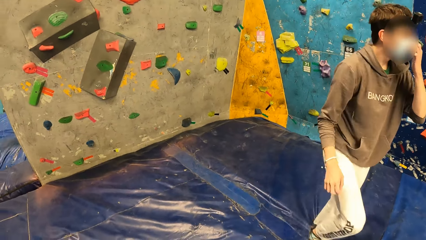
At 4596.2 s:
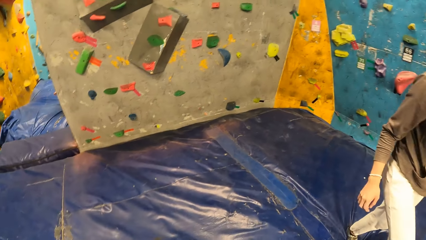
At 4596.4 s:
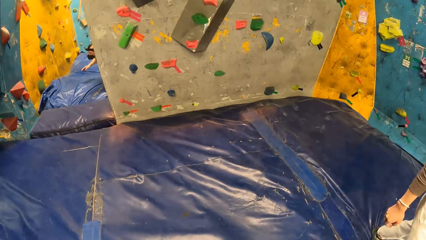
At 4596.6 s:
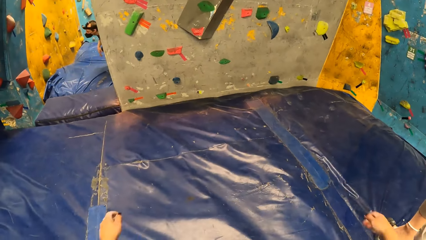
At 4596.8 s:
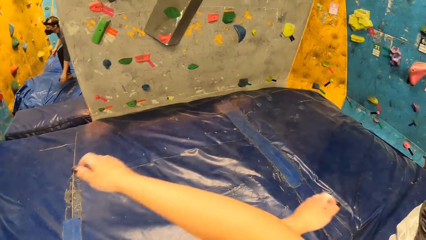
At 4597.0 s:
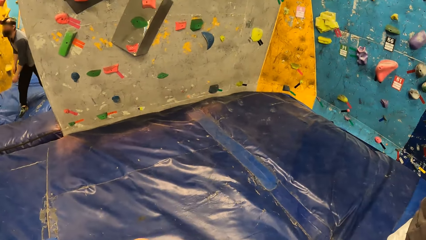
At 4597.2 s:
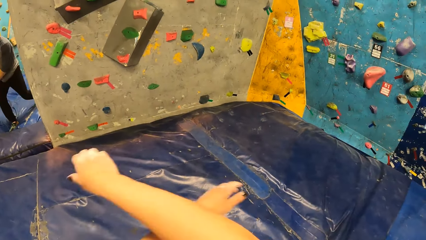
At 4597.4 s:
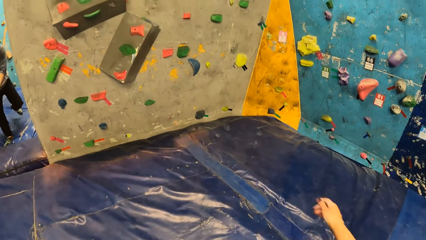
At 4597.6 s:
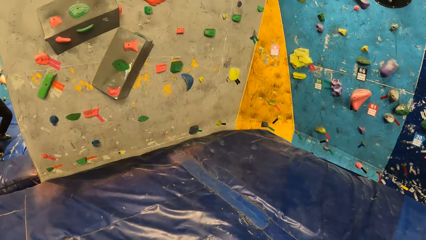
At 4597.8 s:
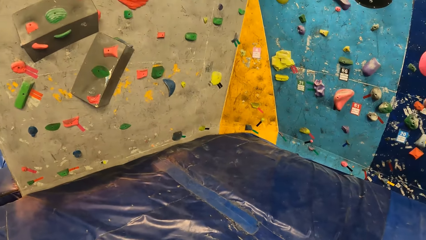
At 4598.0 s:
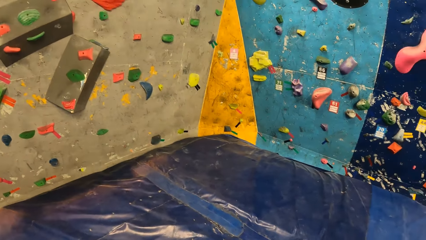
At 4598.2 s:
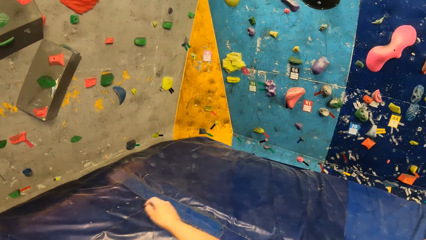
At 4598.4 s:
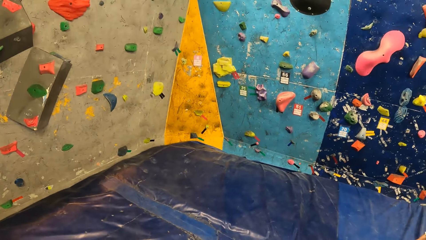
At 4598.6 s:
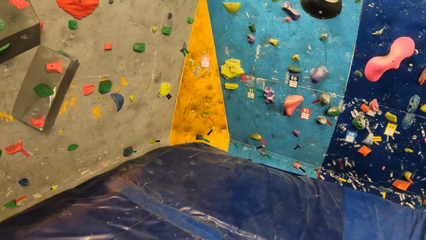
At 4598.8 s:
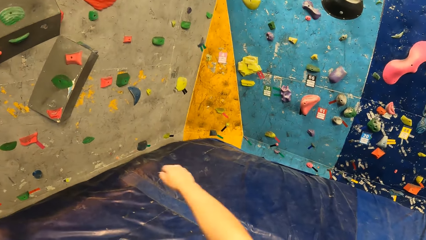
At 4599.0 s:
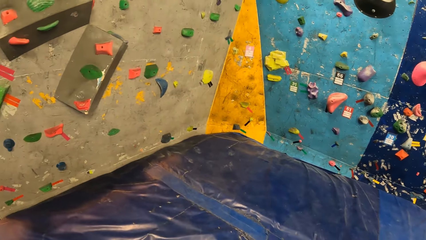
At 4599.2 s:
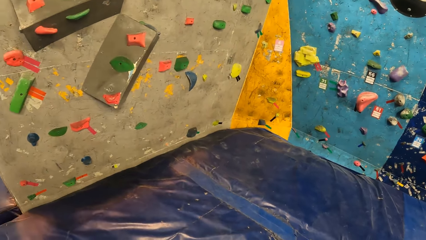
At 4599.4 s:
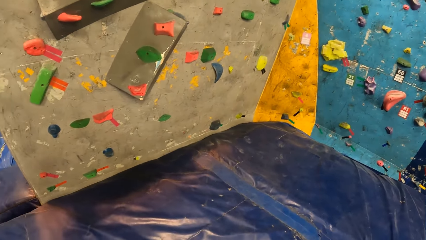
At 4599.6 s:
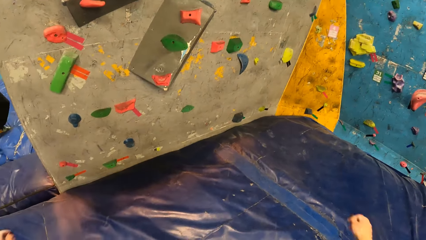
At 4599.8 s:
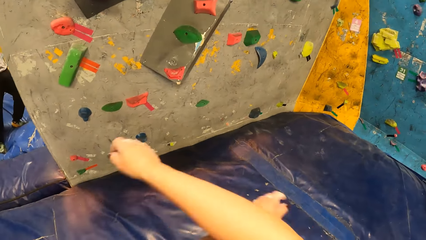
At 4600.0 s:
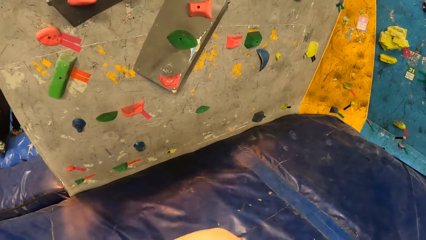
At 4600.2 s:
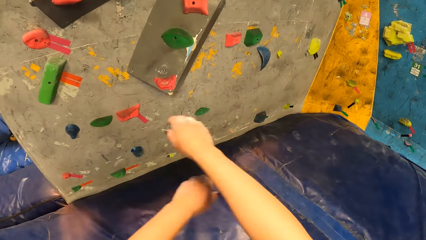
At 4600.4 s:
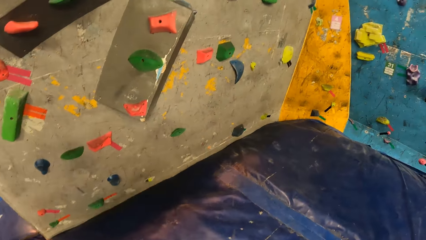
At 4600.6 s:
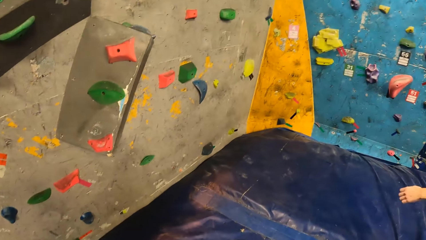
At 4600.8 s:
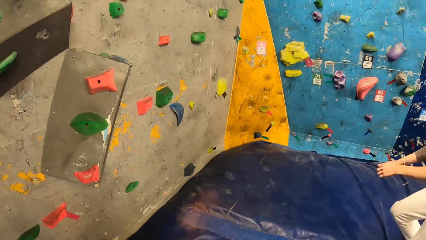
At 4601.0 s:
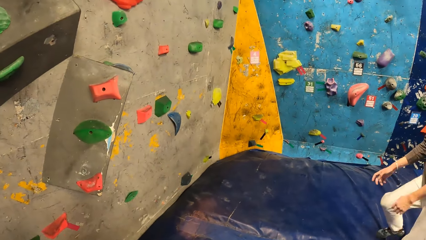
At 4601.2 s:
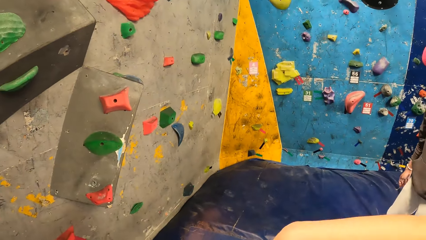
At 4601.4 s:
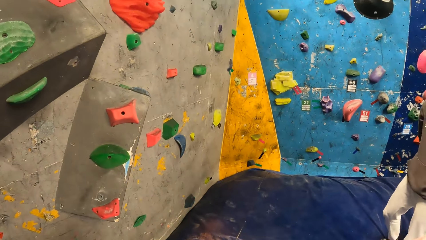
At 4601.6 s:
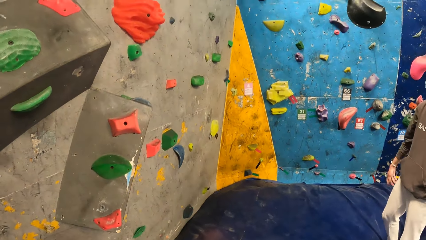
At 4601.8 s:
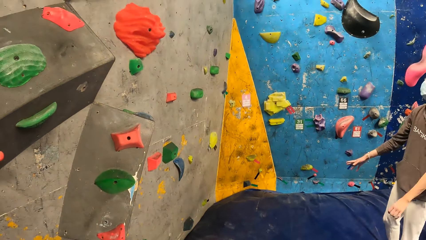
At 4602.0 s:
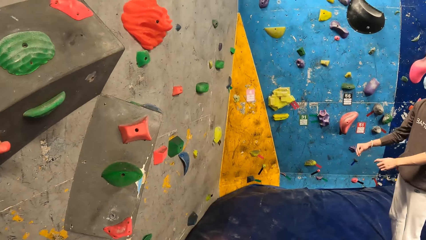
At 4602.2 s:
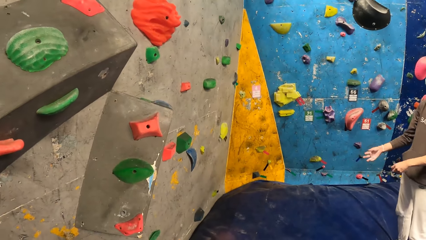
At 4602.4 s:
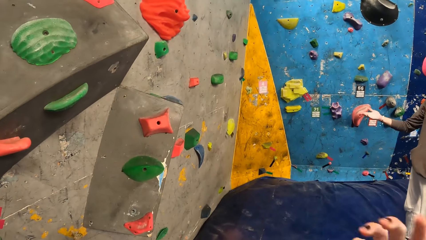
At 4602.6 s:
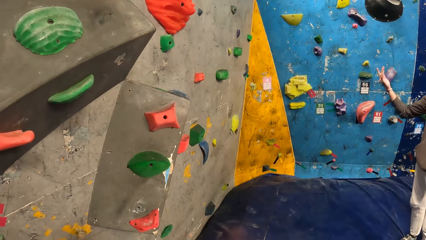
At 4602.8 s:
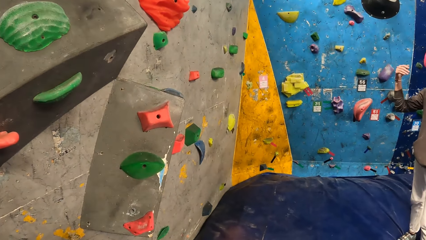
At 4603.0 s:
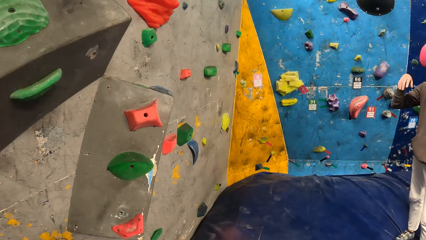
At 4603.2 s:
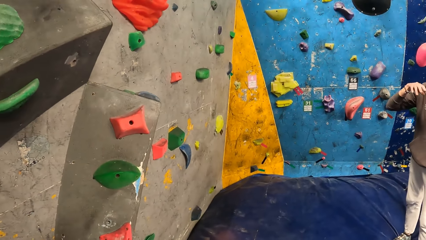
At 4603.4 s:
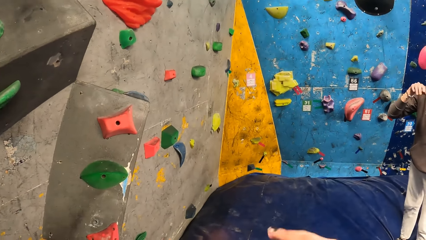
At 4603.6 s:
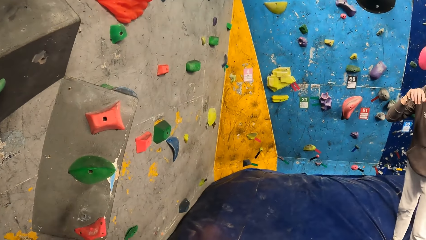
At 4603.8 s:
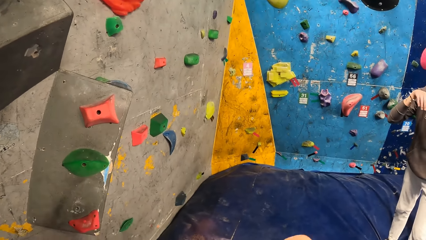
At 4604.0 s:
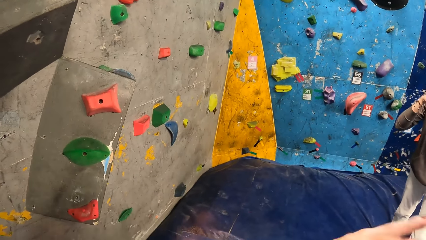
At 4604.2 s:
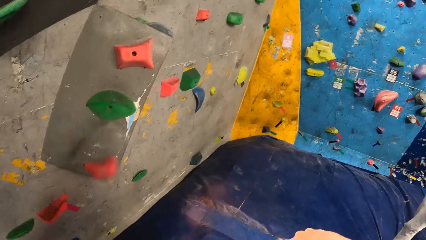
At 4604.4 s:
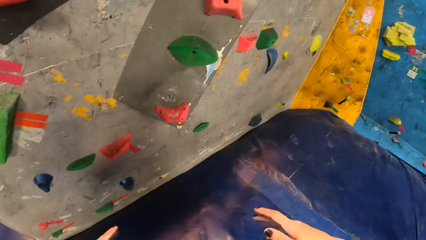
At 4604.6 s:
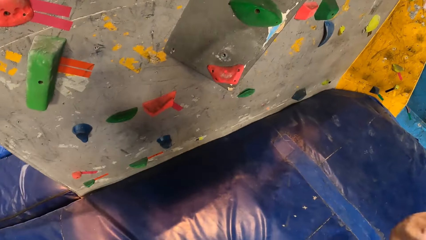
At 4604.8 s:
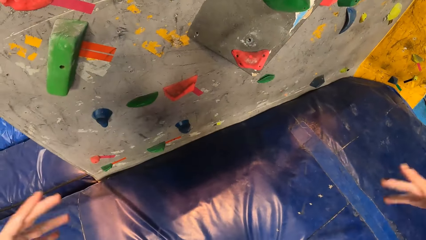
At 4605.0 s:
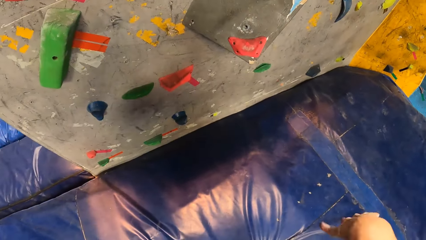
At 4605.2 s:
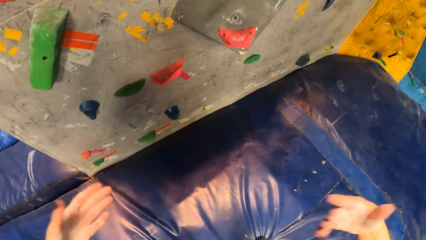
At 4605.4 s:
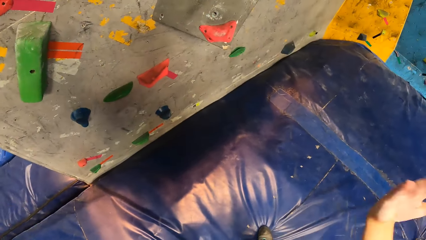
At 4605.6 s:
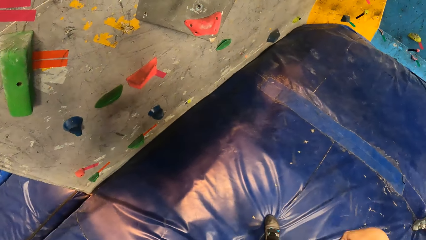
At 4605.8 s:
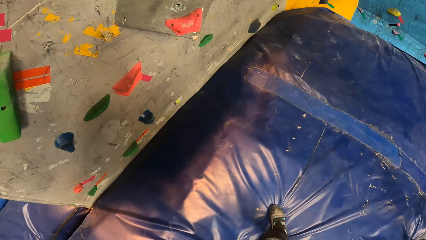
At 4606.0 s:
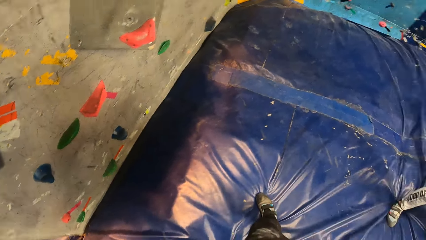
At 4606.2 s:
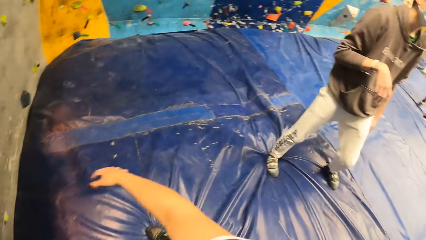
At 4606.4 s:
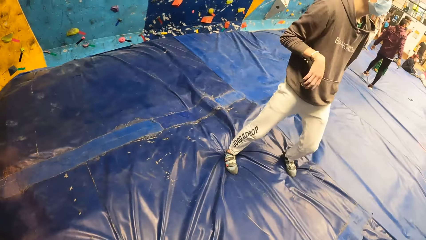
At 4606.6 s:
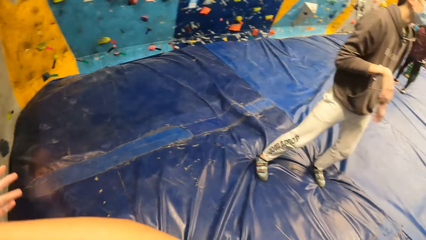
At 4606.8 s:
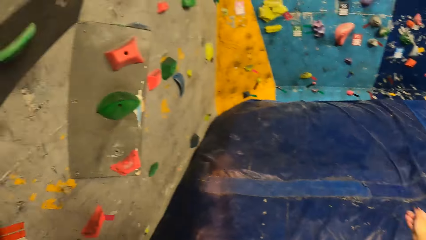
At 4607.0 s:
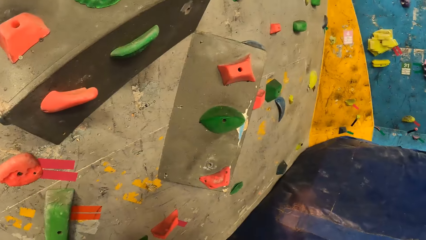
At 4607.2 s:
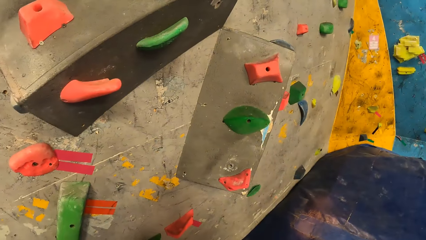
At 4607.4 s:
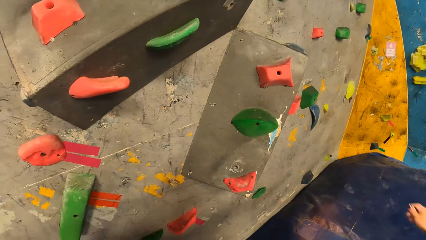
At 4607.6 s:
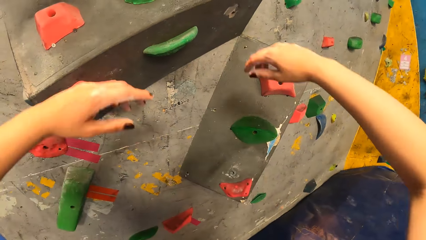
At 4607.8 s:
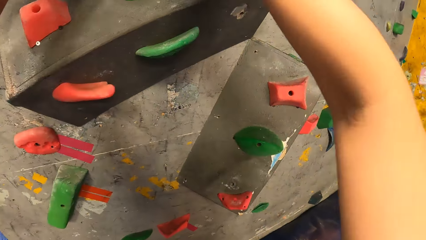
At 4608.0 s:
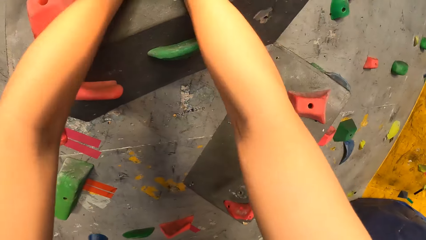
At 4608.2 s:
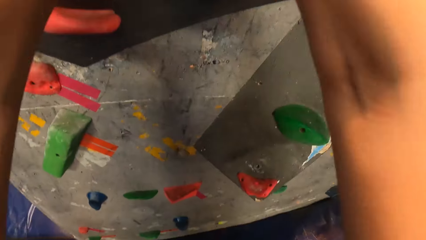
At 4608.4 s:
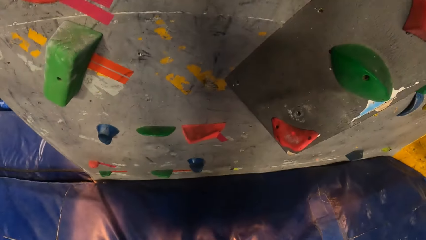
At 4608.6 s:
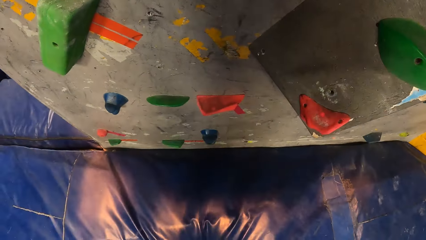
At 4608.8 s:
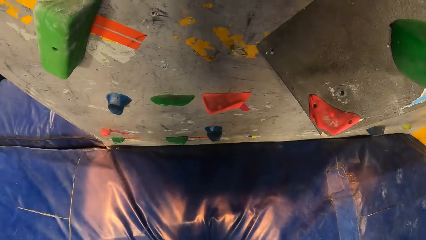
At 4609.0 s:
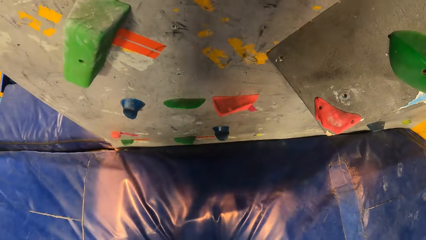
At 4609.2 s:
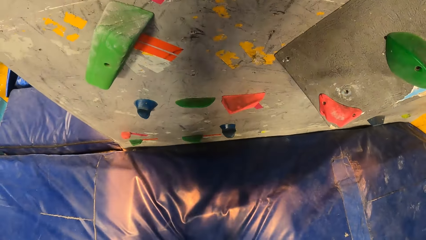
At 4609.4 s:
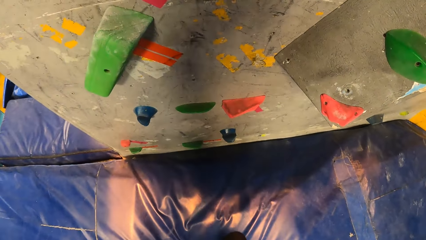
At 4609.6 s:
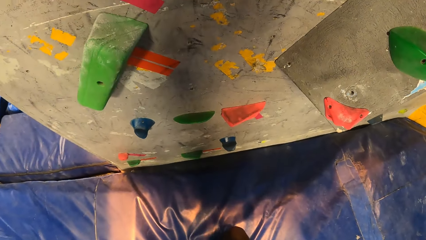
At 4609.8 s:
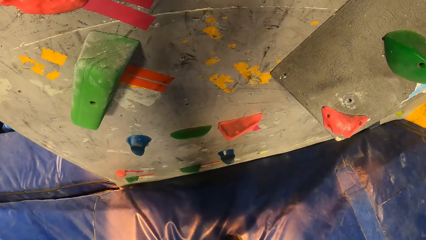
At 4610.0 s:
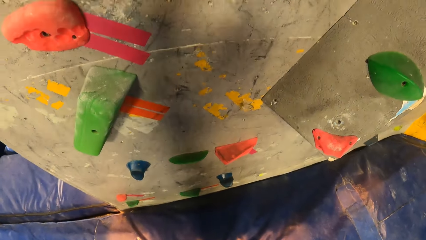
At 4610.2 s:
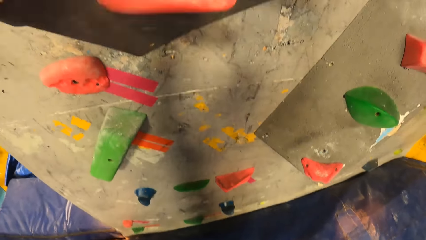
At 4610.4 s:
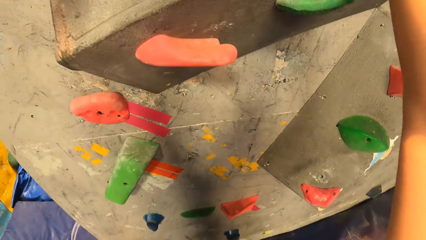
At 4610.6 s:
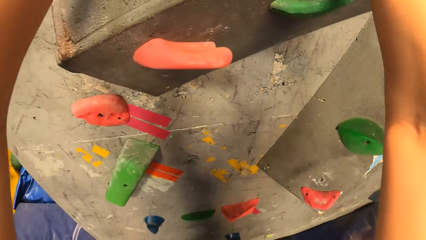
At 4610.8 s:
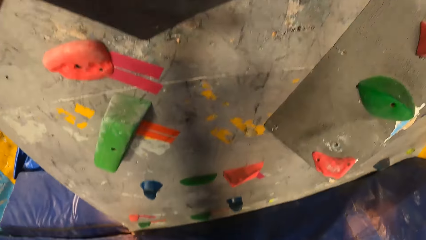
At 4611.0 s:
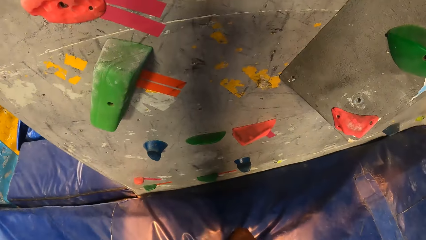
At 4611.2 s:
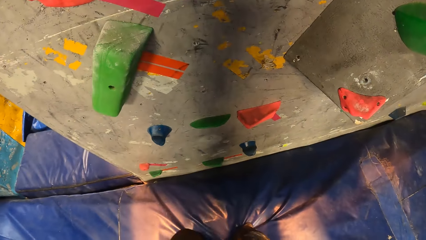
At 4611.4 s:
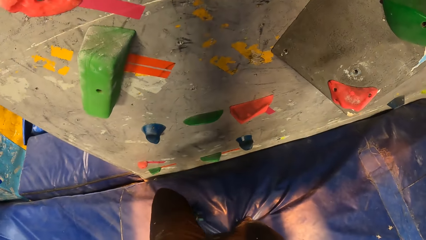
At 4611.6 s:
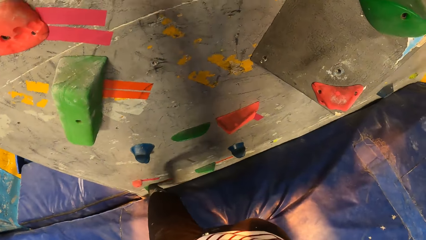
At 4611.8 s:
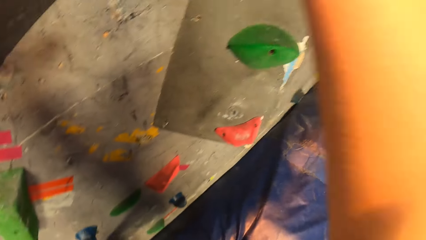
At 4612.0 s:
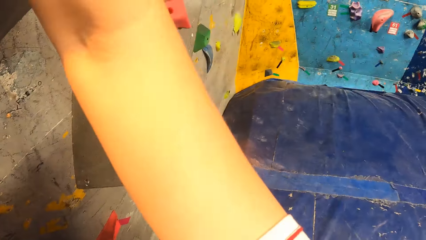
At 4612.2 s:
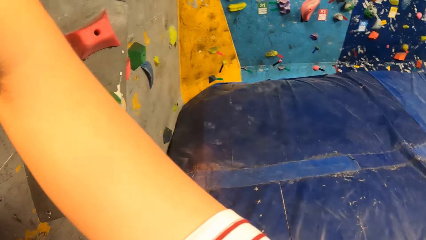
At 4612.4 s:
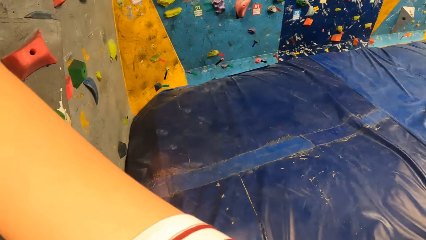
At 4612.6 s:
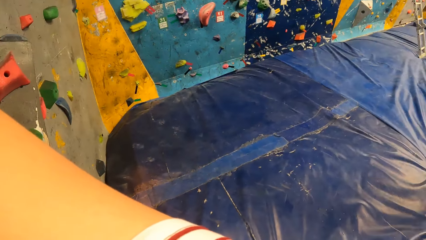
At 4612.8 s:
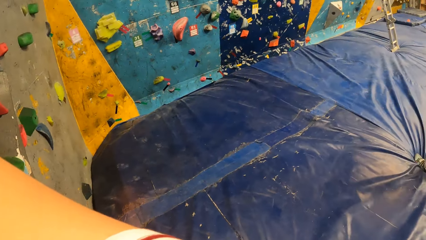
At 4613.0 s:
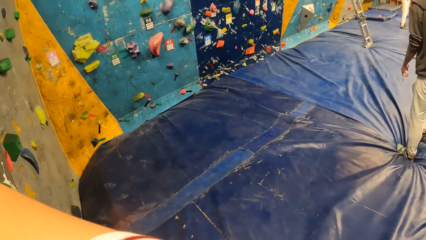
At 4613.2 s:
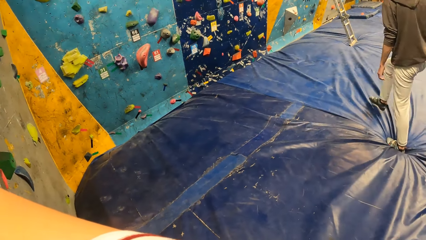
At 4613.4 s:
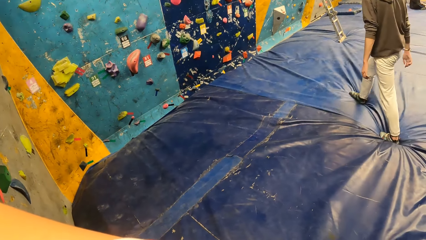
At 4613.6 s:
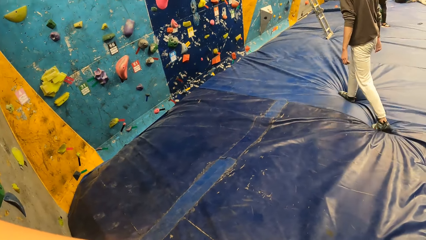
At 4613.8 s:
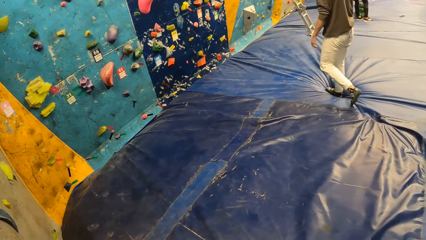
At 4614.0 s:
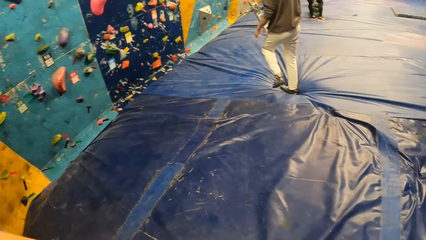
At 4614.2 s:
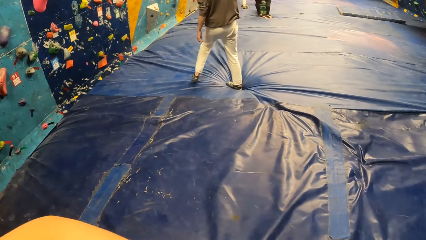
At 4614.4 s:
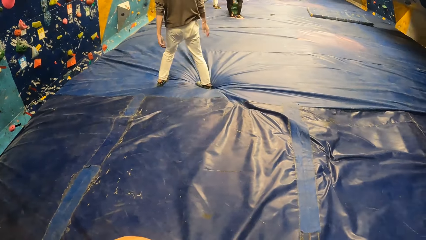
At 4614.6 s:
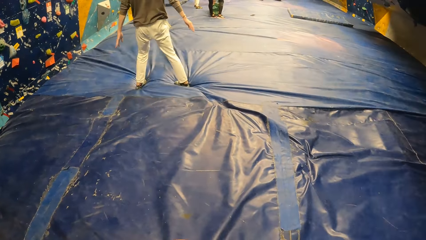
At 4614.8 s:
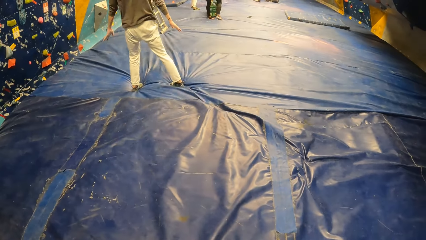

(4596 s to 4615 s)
The camera wearer plays with hands. They hold a climb hold with both hands. They climb a climbing wall.
